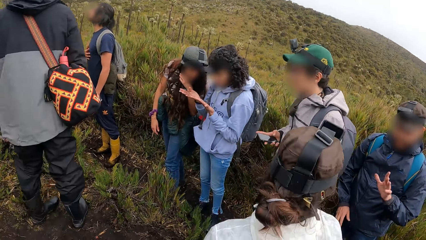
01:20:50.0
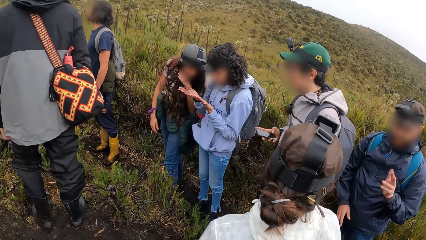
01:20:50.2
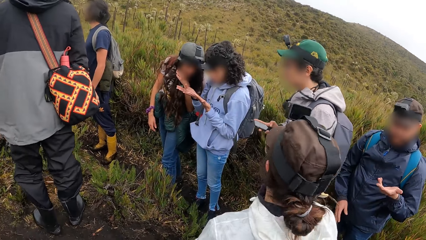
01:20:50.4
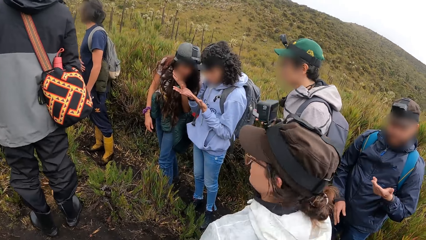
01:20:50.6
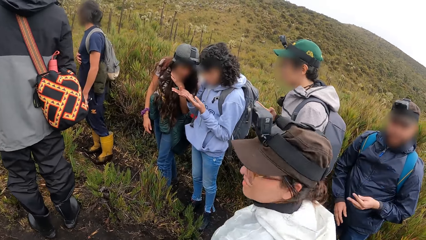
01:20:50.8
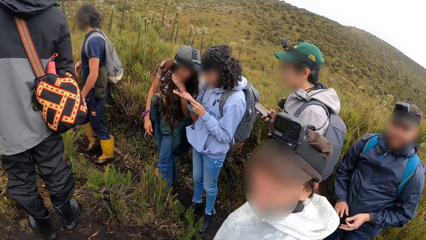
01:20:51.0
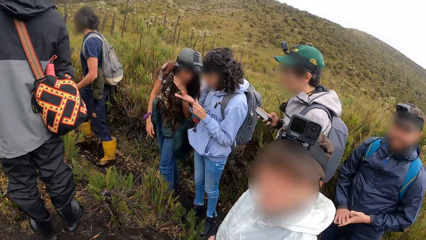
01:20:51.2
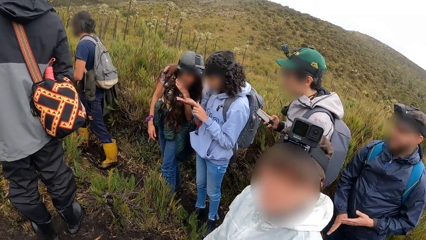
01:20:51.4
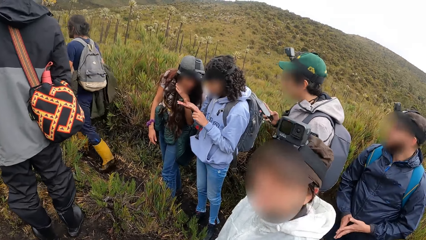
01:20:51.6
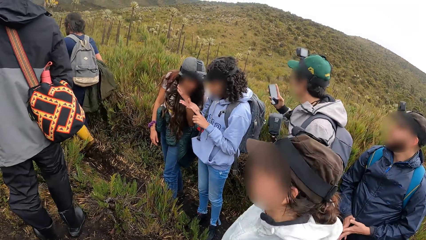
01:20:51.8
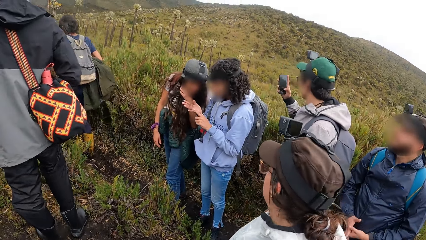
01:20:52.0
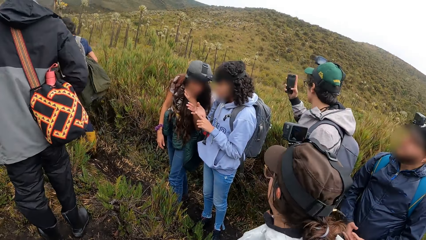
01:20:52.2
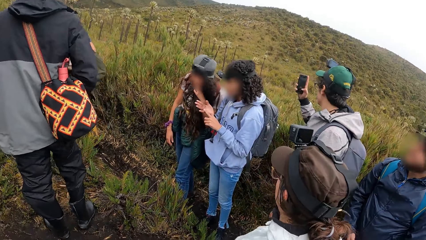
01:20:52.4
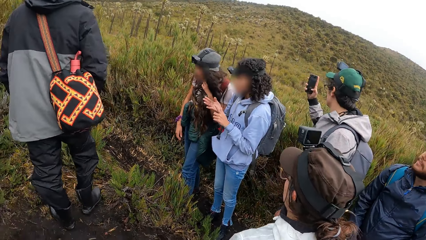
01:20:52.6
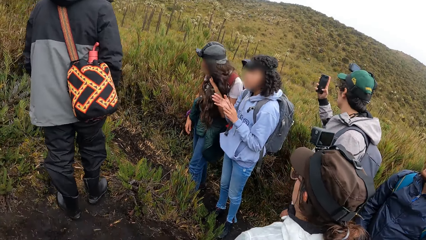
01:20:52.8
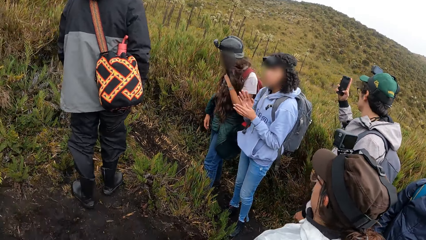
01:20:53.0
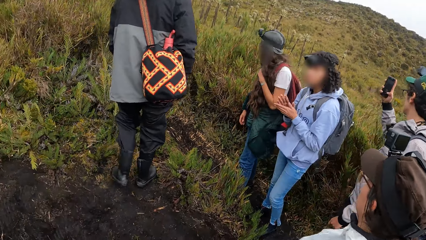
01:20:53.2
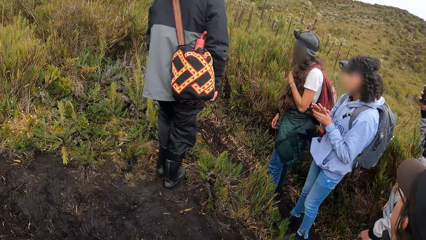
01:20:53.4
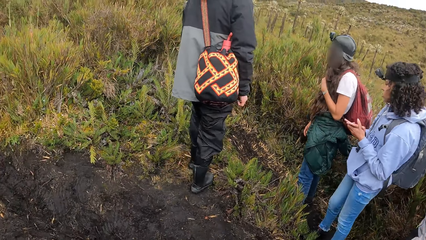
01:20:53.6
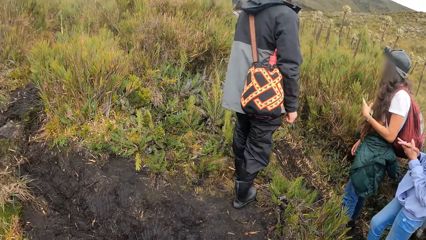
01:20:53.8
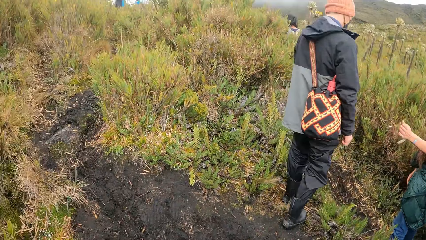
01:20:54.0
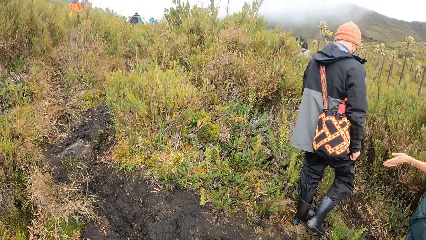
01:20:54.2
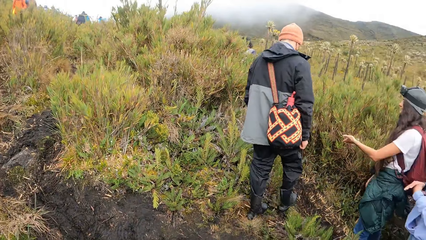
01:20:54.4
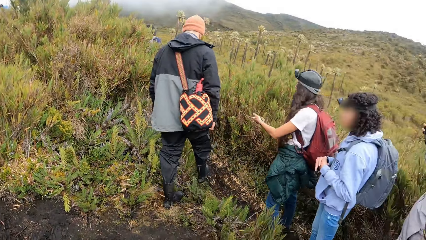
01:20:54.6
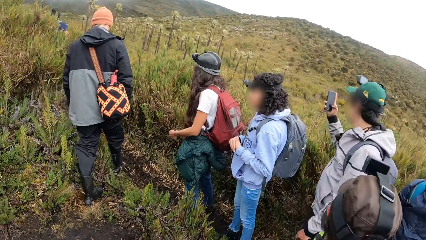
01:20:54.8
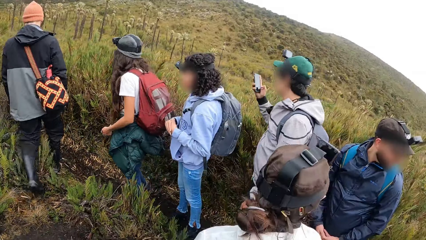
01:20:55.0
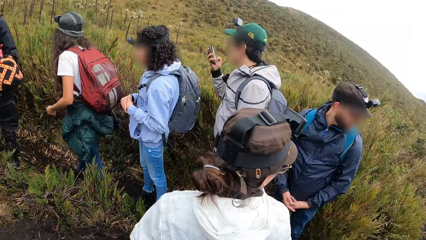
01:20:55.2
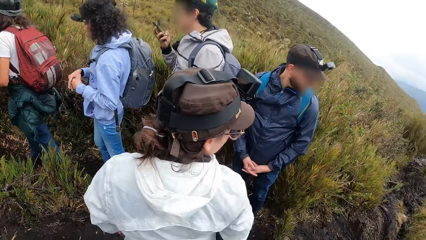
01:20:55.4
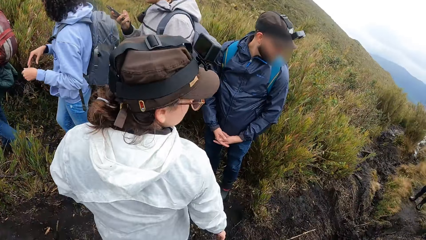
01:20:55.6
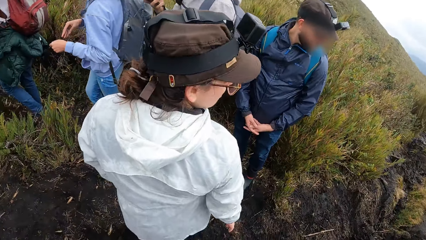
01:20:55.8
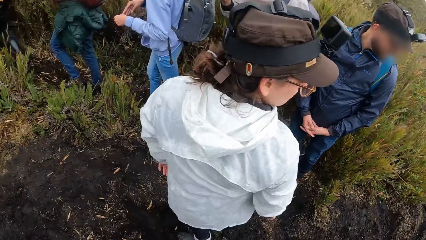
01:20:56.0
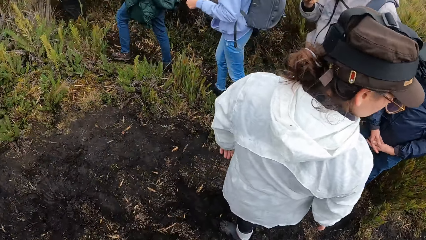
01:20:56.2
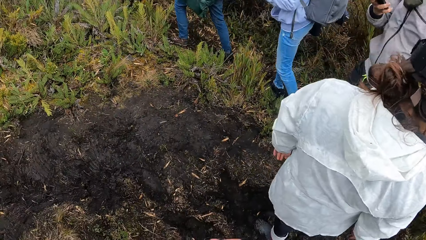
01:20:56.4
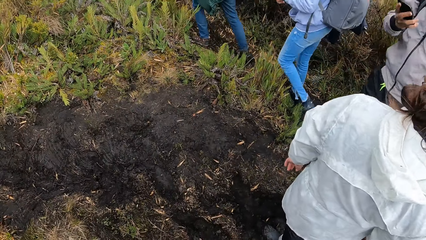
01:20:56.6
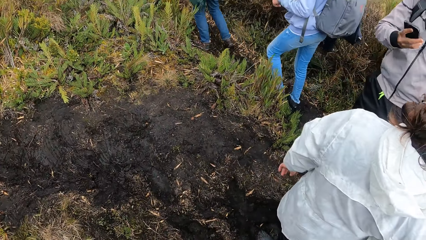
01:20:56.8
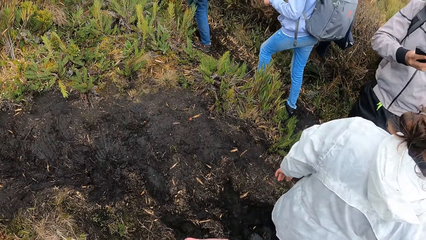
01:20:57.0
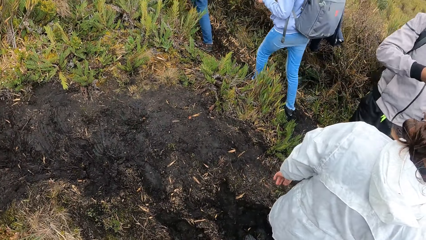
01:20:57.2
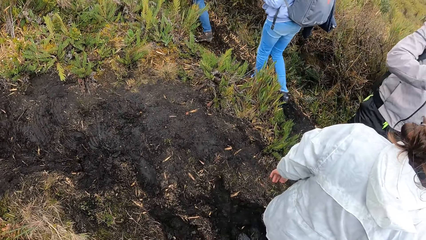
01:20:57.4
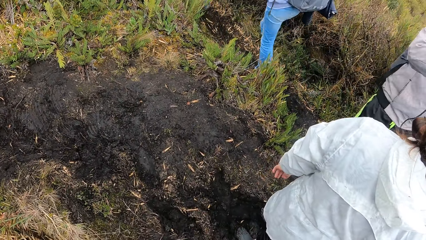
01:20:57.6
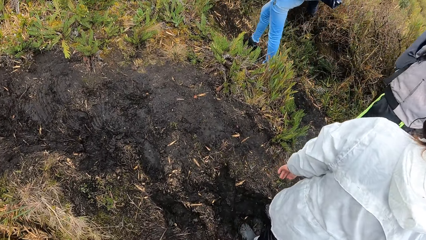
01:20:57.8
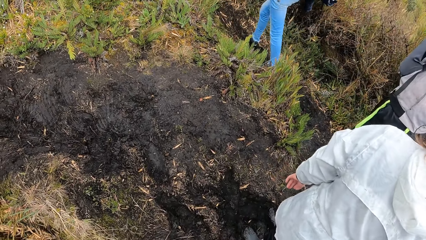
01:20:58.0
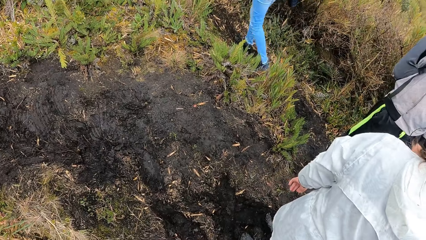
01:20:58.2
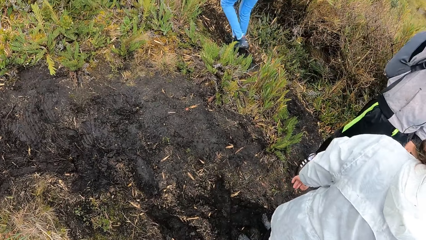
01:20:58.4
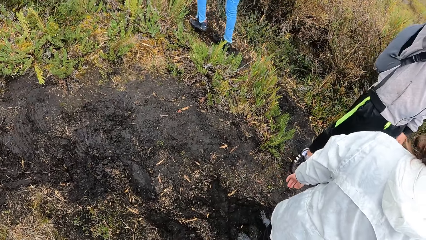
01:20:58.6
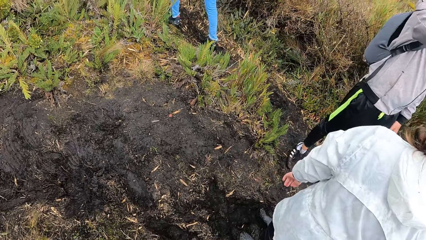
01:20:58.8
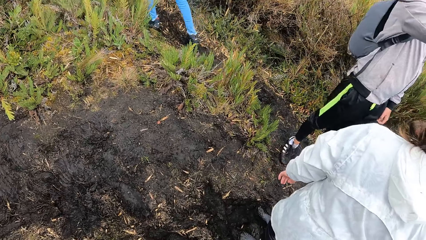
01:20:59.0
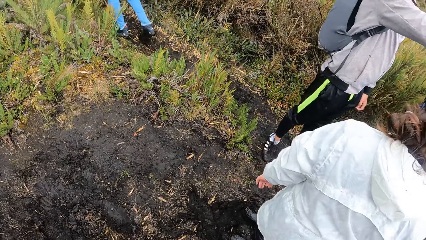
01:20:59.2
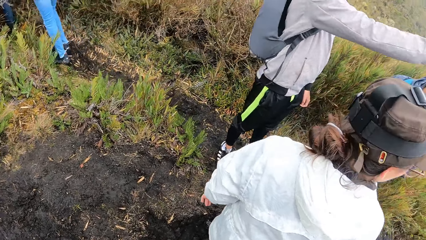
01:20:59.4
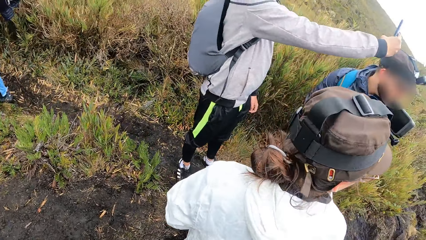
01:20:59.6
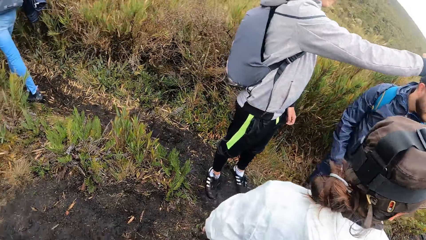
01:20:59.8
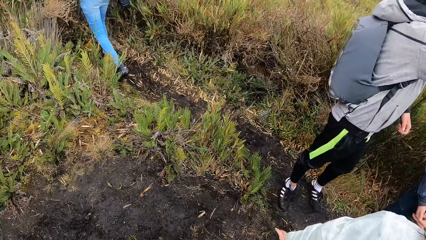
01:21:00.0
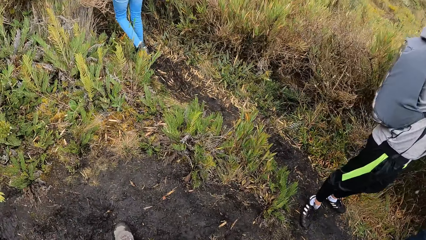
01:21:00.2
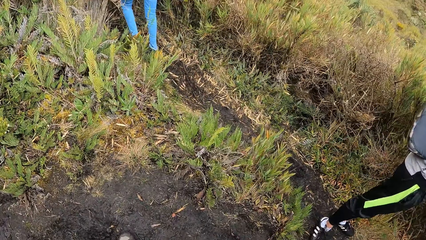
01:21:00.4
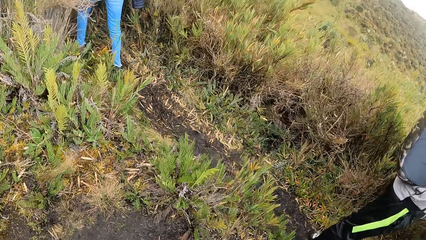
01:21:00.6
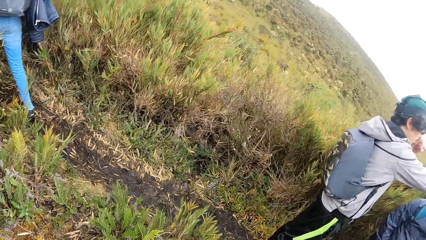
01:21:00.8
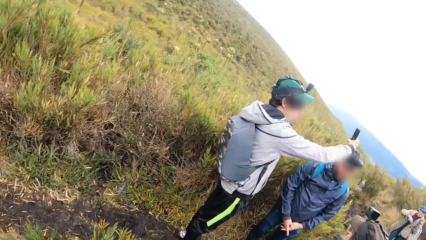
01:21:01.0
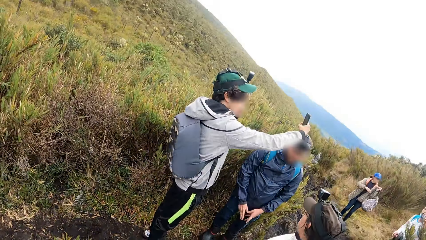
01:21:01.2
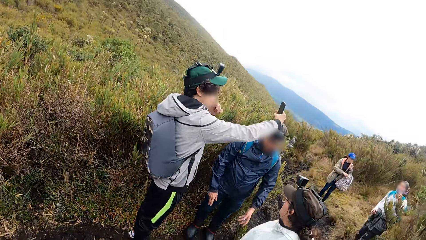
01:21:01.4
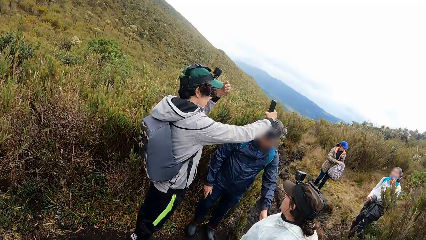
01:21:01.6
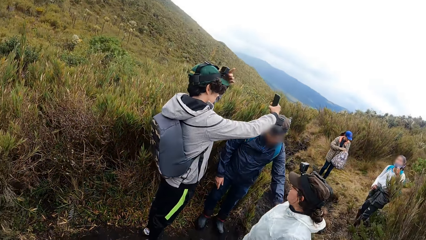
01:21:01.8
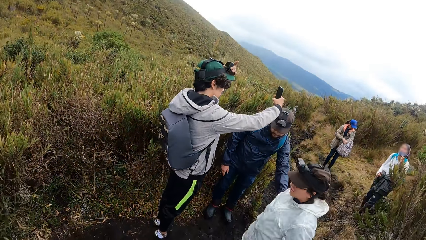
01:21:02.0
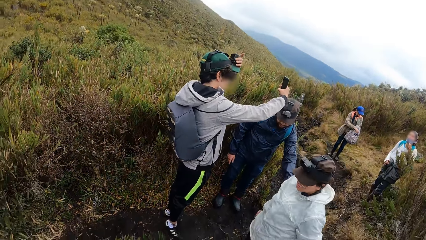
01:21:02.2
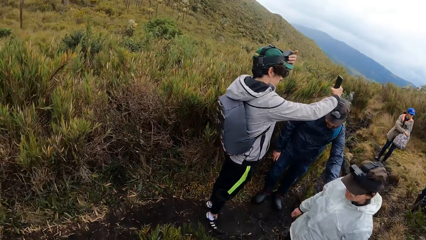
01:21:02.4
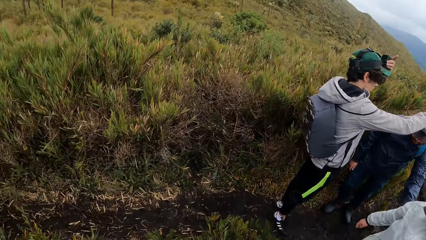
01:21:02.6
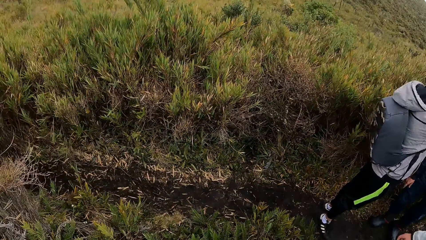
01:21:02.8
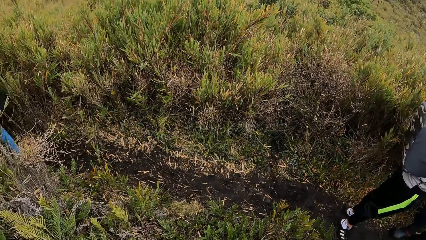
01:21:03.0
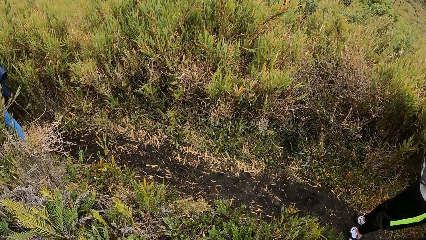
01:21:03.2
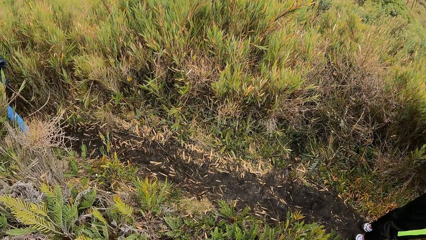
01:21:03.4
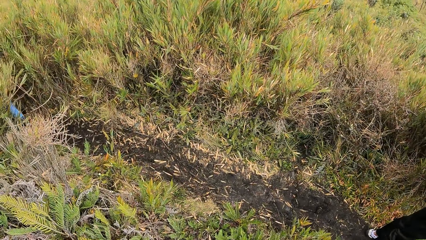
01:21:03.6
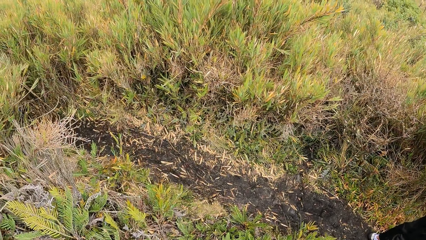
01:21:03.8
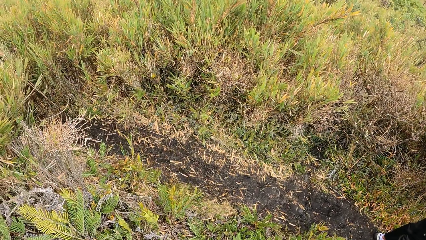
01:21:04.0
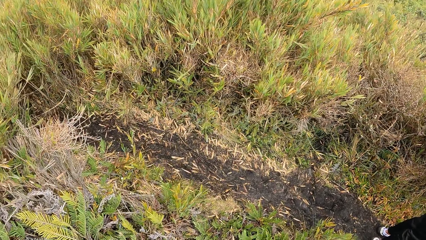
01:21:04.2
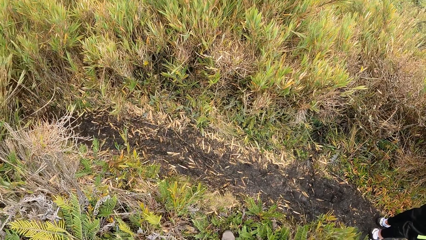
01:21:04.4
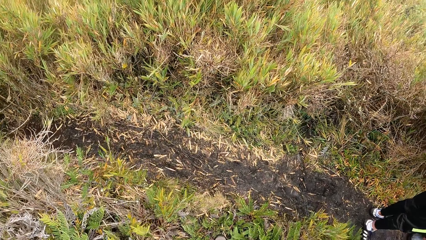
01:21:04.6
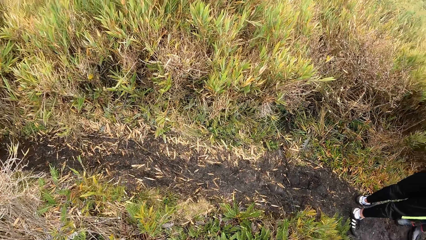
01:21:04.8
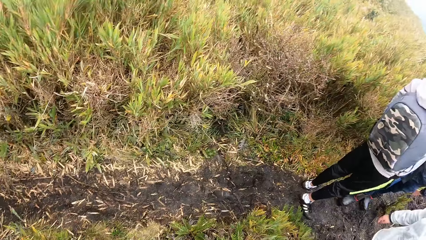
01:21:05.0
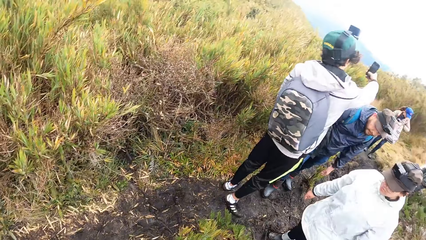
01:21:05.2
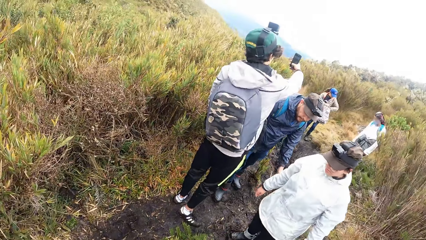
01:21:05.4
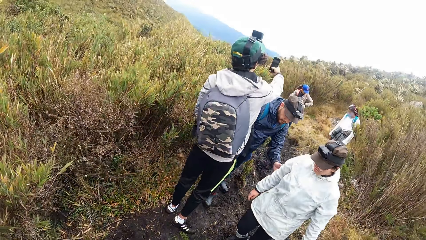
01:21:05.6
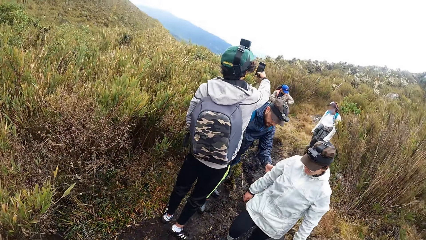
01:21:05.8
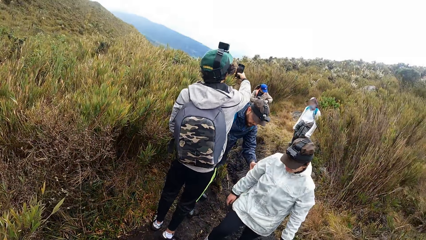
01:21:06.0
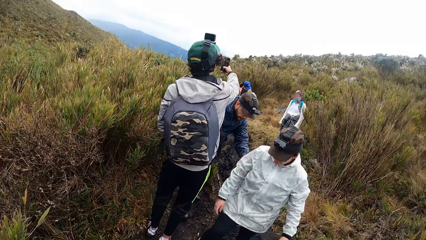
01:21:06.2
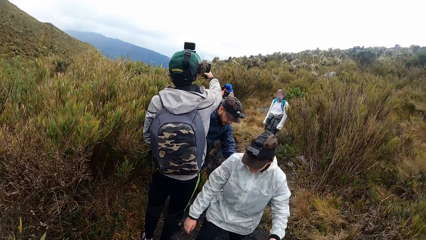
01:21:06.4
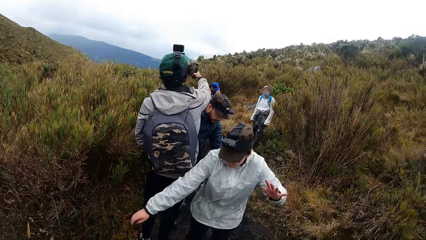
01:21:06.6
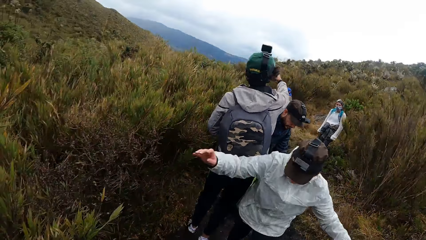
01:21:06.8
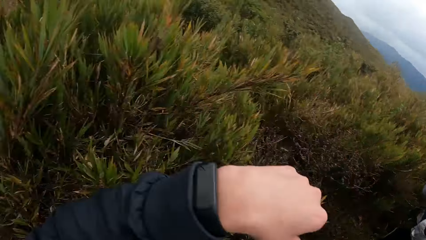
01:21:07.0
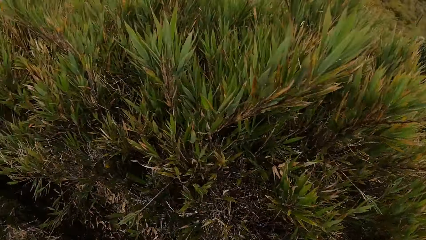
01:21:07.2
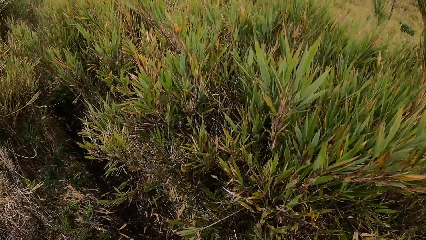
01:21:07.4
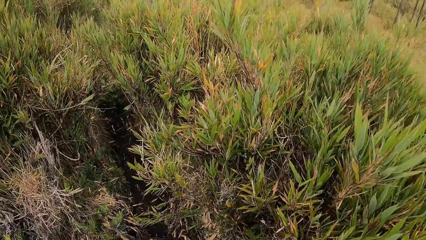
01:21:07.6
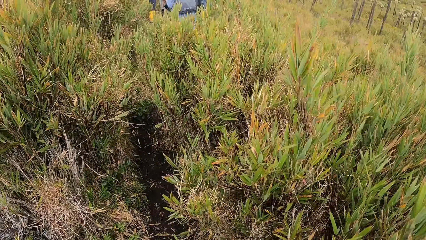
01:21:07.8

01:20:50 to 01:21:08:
The man operates the phone in his right hand. The man takes the pictures. The camera wearer looks around the field. They look around the field again. Another man takes the pictures. The camera wearer looks around the field. The first man adjusts a camera on his head with his left hand. The camera wearer walks around the field. The other man takes the pictures.
